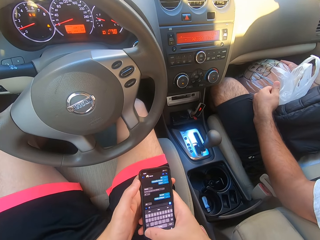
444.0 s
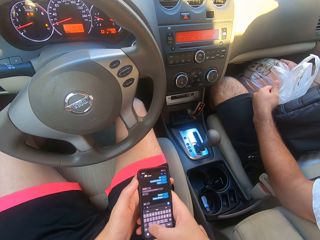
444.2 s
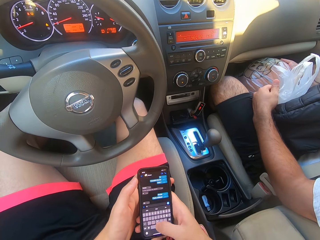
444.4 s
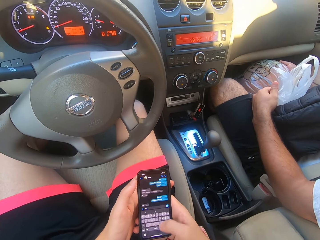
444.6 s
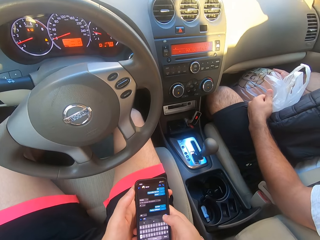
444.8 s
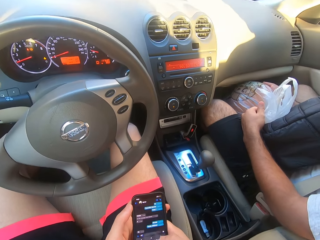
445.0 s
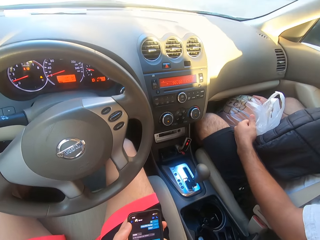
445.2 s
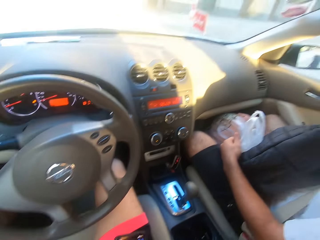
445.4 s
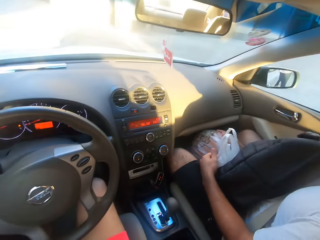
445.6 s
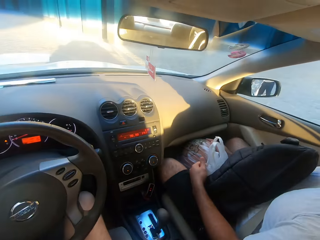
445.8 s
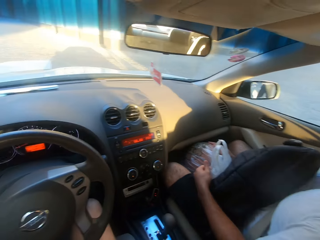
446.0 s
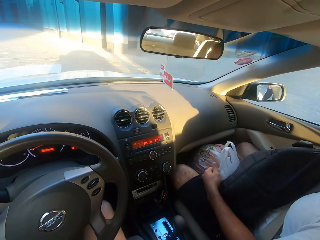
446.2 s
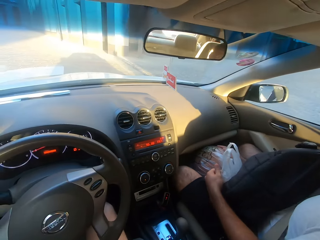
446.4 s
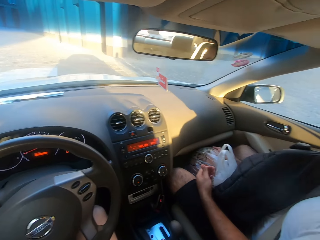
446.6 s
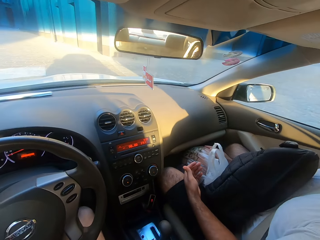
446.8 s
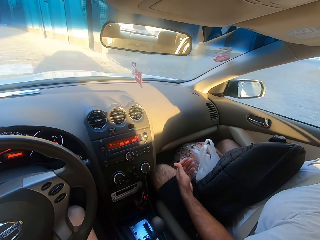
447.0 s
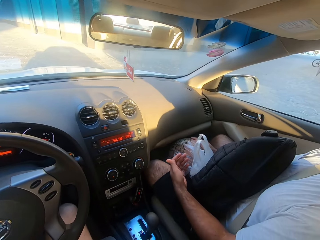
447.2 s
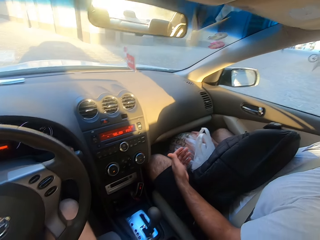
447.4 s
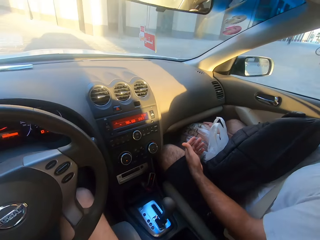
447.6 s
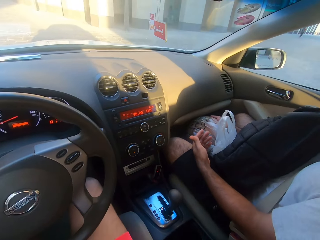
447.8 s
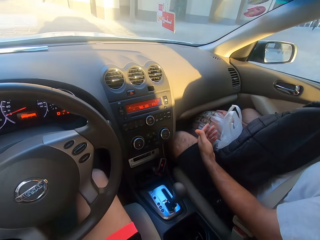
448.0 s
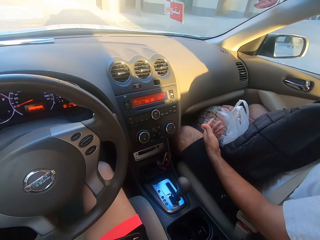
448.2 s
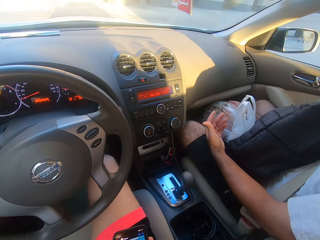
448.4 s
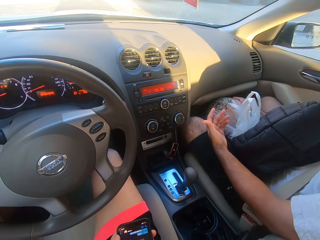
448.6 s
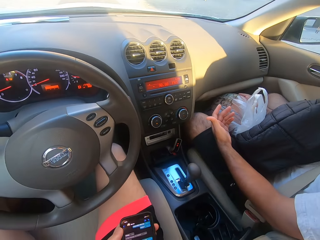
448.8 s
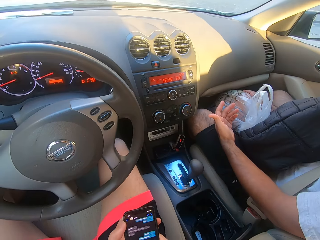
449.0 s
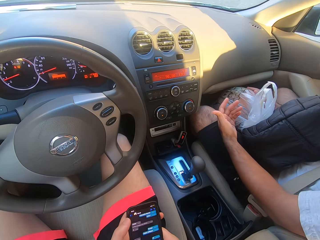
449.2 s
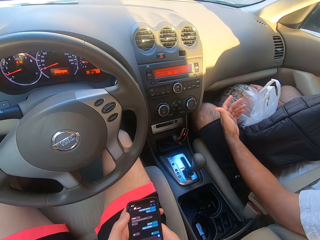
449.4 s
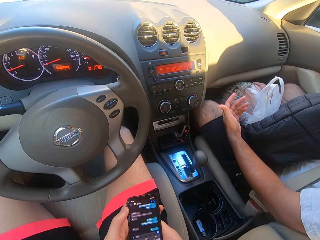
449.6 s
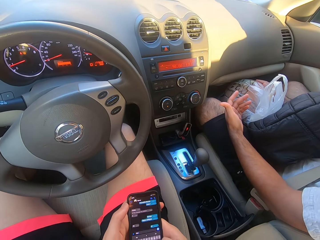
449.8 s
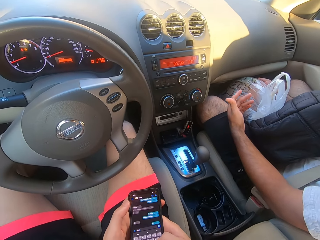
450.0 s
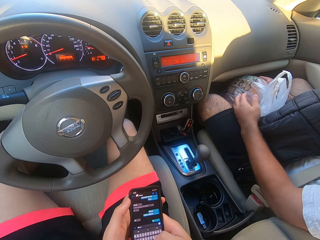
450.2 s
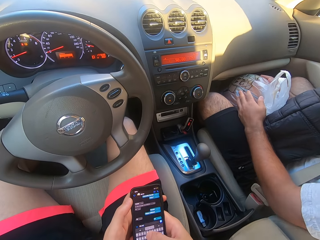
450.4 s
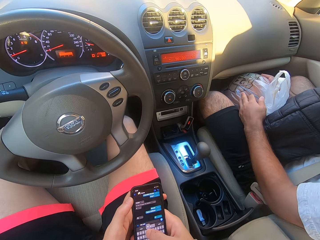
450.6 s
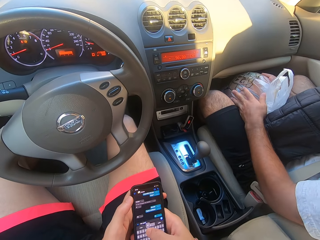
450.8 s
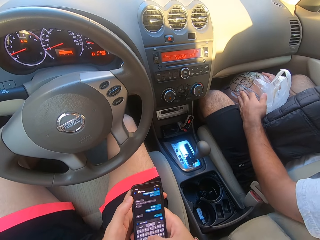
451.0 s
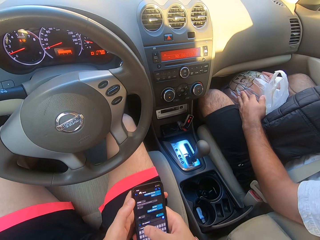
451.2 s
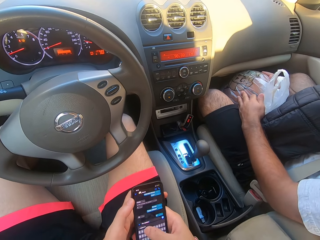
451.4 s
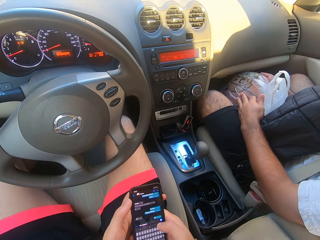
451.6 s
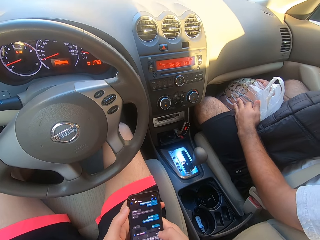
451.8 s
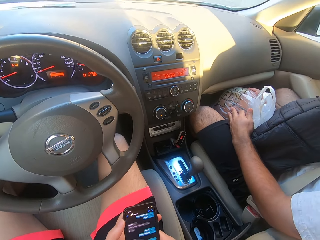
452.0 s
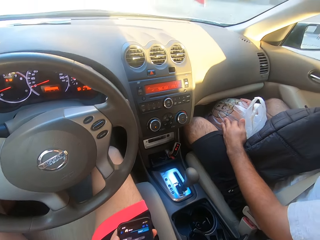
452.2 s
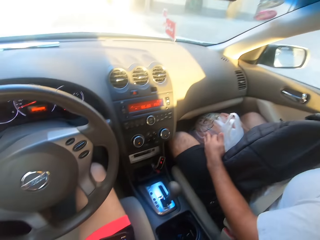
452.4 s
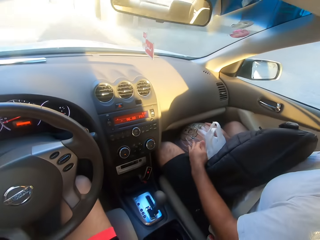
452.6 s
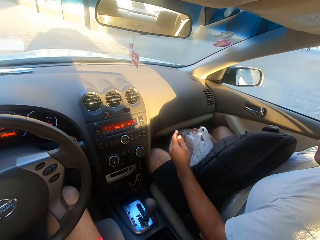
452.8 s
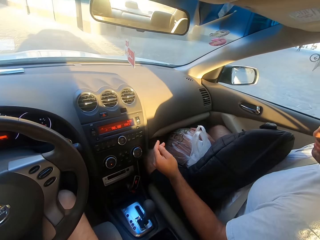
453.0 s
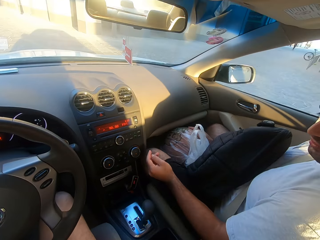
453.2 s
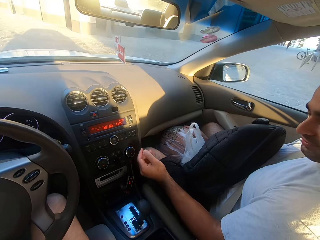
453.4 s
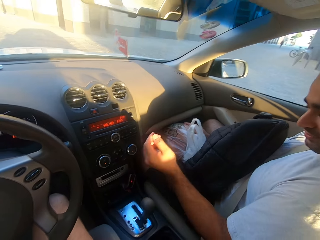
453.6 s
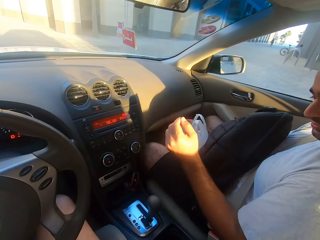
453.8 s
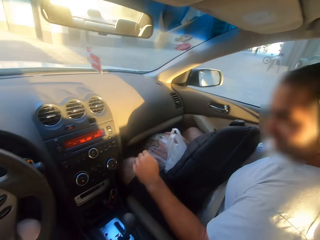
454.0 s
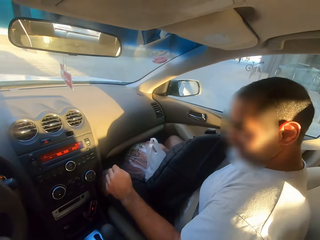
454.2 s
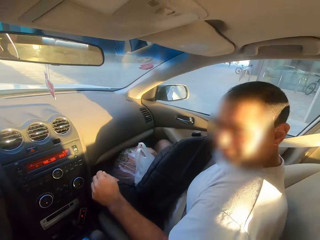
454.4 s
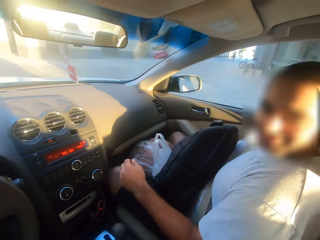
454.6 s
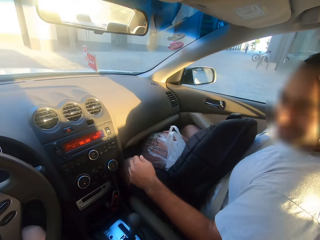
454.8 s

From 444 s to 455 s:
The camera wearer looks ahead. They look around. They interact with a man.

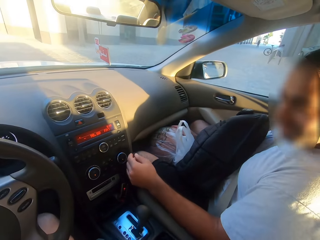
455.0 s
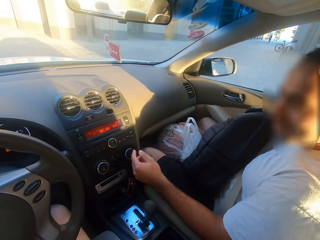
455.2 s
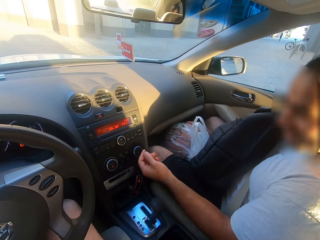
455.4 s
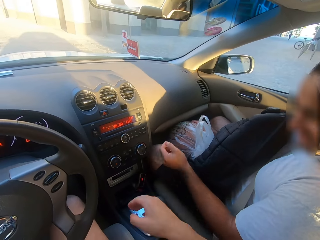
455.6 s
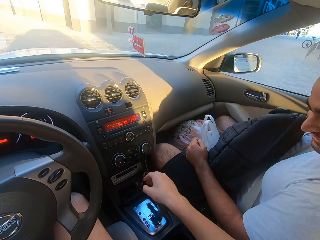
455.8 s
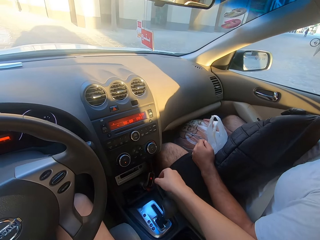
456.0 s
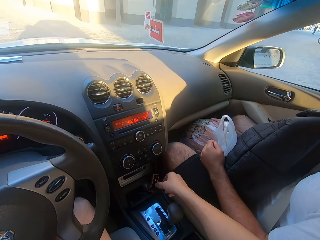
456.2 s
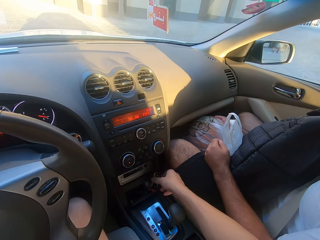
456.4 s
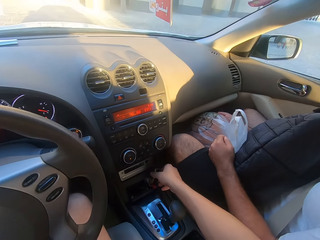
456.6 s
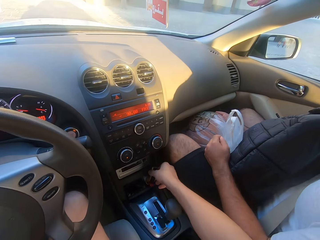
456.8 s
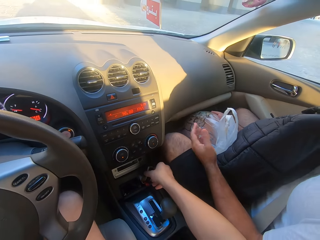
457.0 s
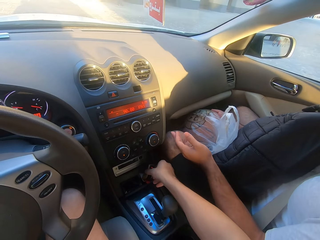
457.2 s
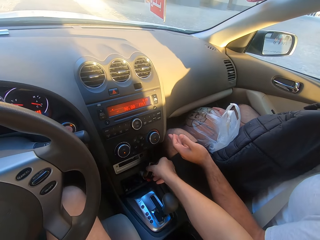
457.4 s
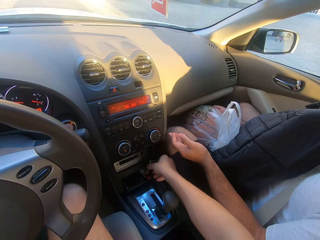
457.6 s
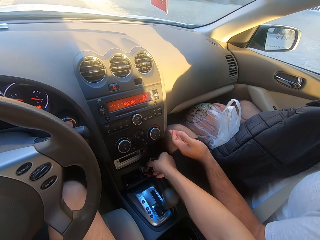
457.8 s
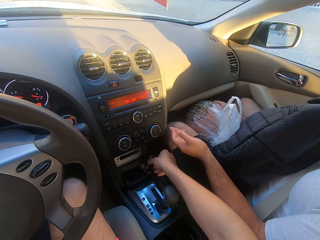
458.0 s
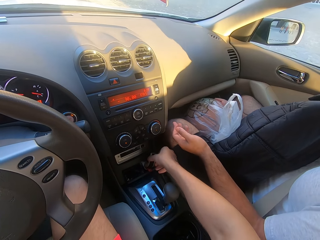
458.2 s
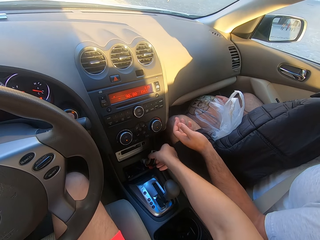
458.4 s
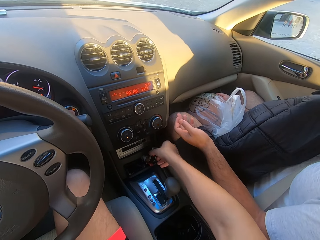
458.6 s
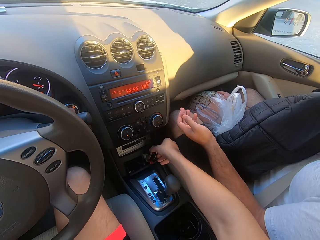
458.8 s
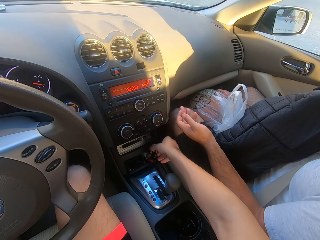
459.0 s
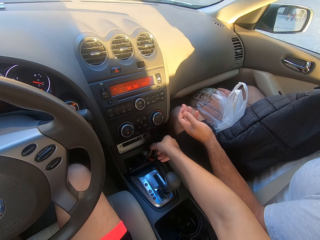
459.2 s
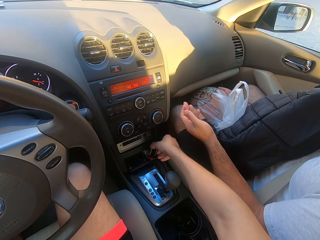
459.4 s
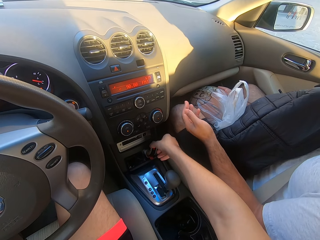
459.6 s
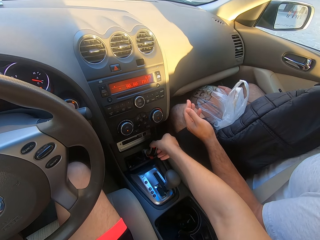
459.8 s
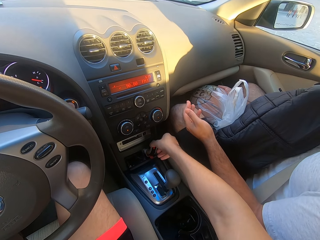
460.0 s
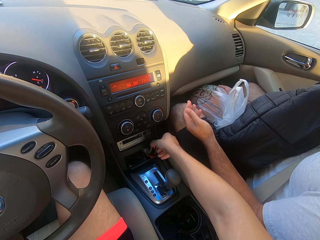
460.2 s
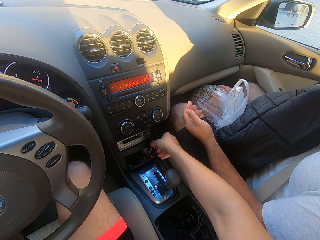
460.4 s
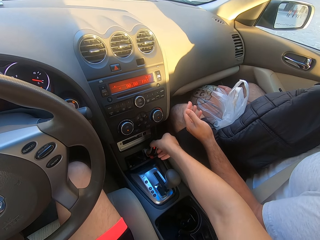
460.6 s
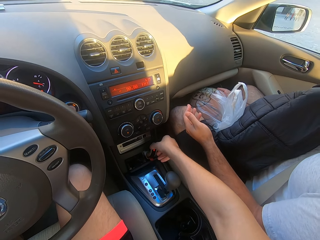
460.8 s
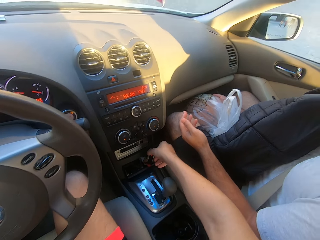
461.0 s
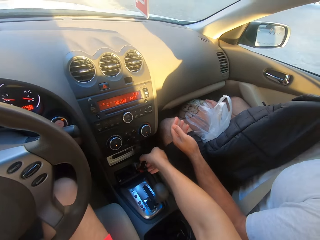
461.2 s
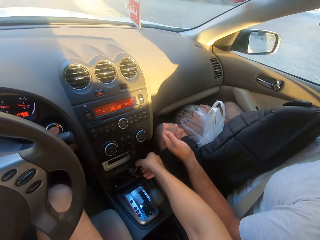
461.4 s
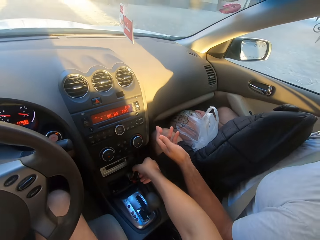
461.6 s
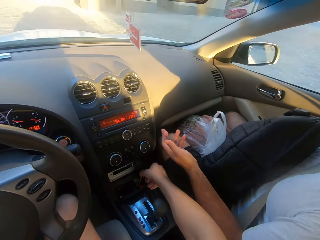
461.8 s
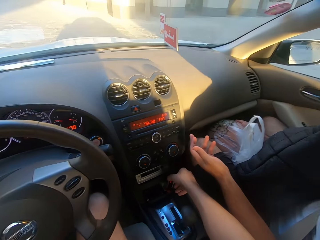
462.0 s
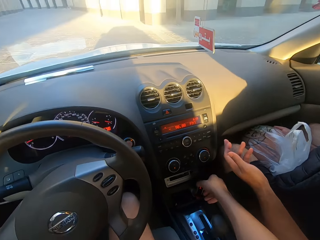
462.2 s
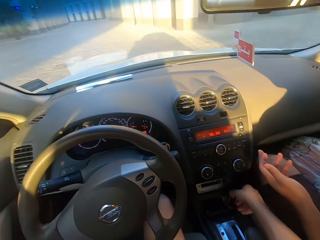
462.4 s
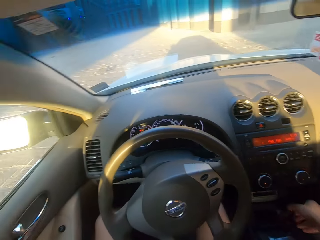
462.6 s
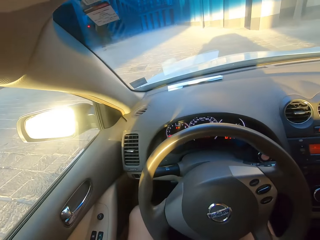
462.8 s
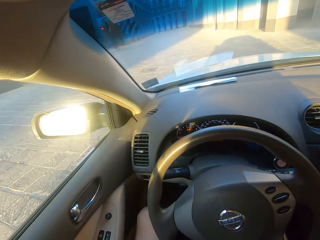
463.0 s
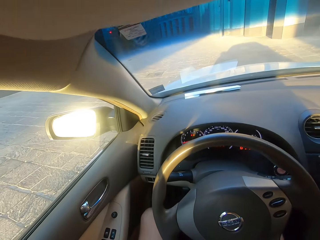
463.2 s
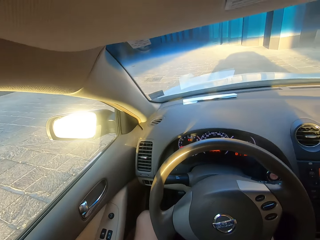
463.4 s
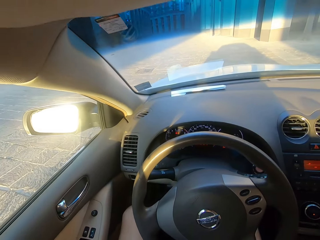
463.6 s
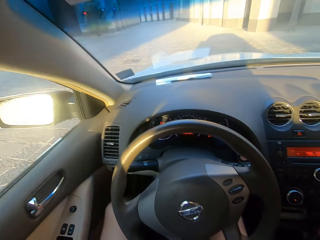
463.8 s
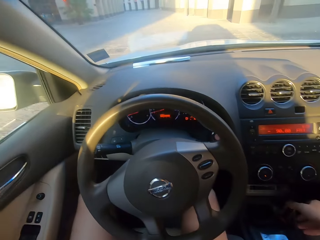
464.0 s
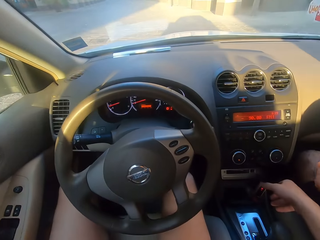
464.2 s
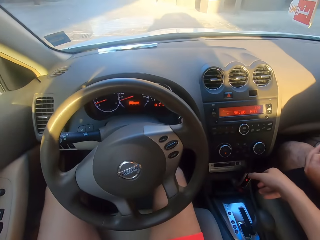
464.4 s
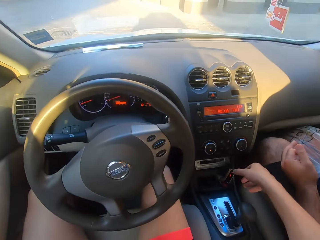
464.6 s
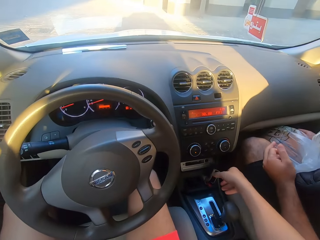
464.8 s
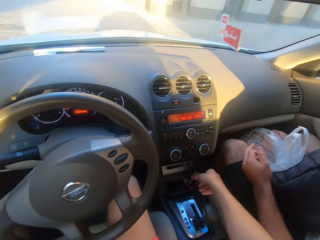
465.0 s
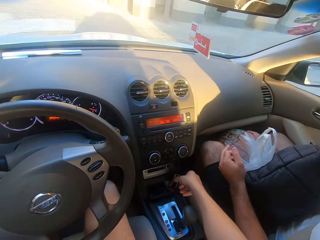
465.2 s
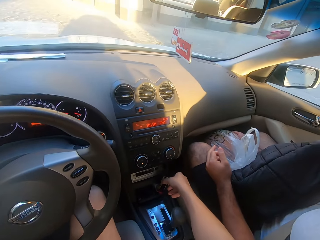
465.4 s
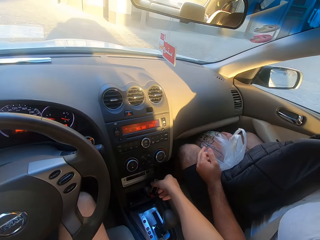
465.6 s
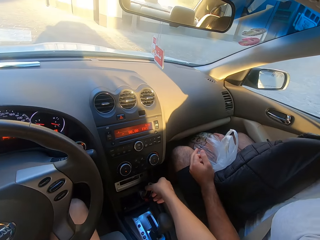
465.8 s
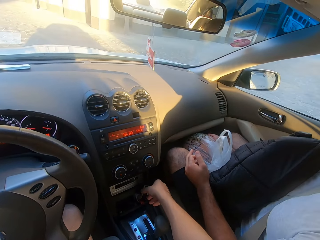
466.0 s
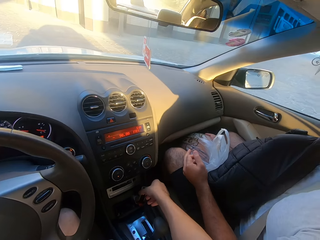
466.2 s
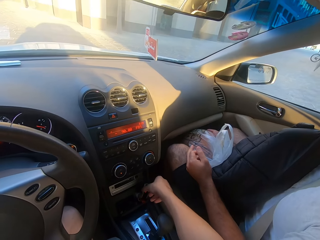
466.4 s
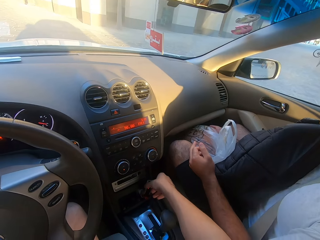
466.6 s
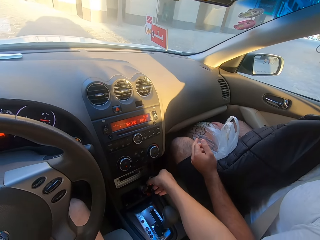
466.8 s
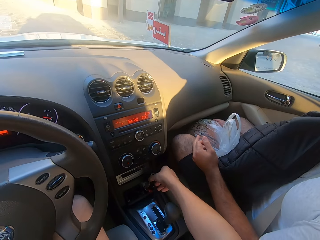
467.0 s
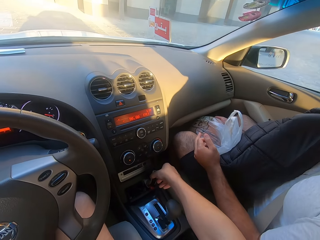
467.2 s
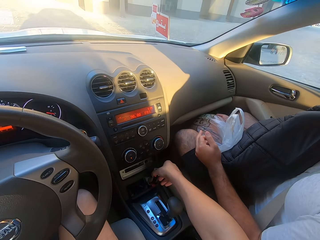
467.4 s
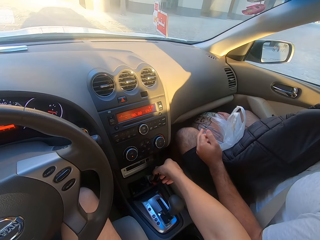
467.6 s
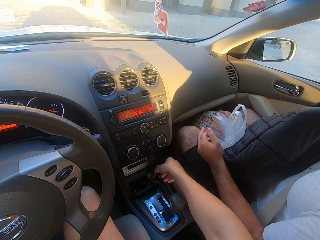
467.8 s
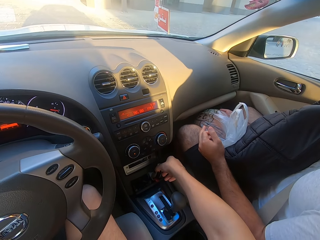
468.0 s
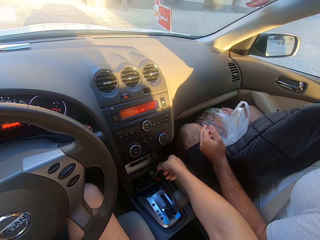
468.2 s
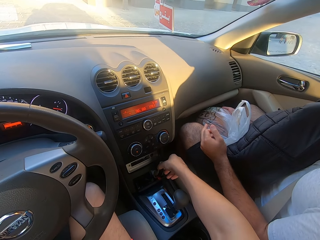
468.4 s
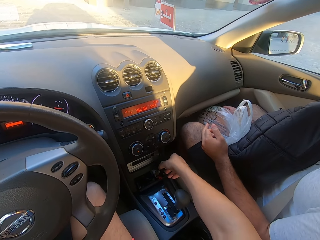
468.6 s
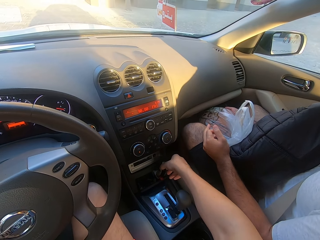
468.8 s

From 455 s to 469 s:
The camera wearer touches the flash disk. They put the flash drive in. They look around. They look ahead. They touch the flash disk.
